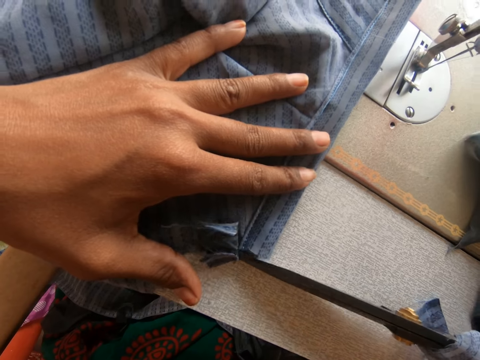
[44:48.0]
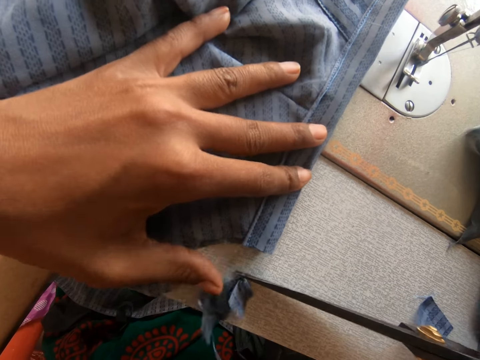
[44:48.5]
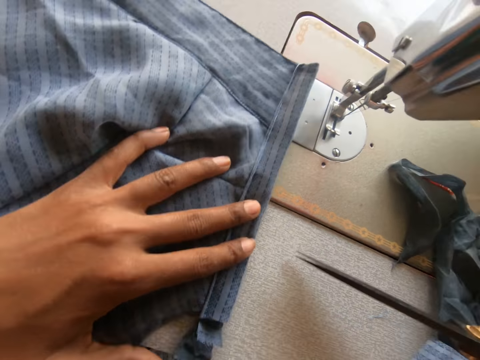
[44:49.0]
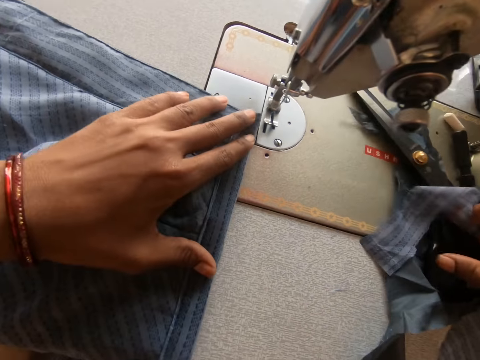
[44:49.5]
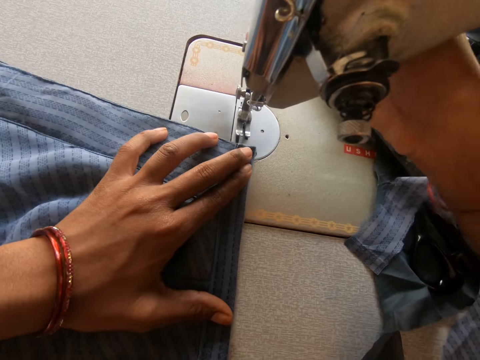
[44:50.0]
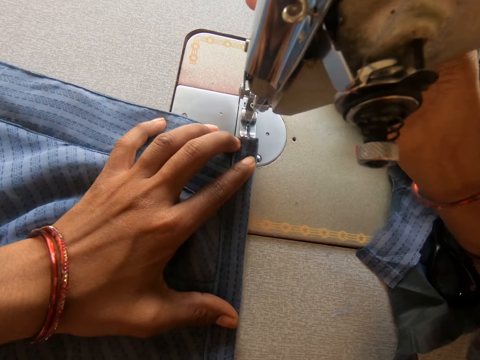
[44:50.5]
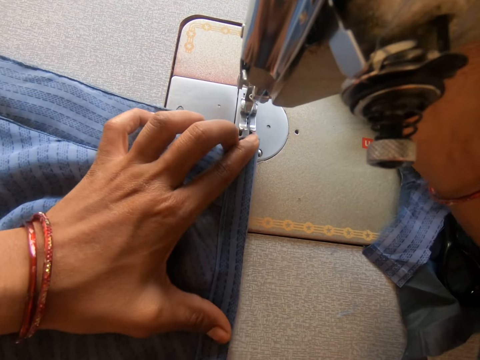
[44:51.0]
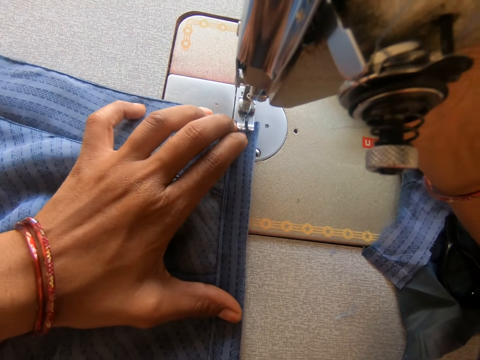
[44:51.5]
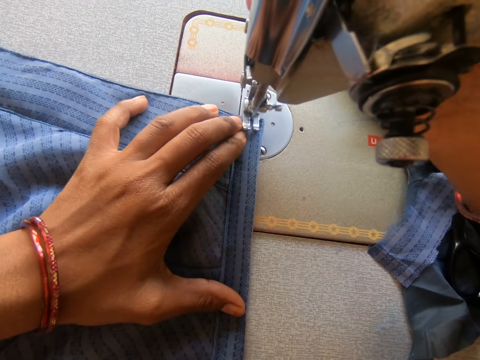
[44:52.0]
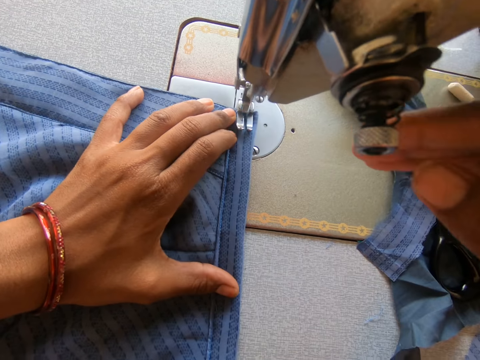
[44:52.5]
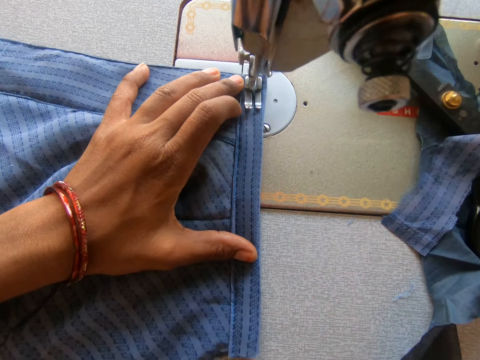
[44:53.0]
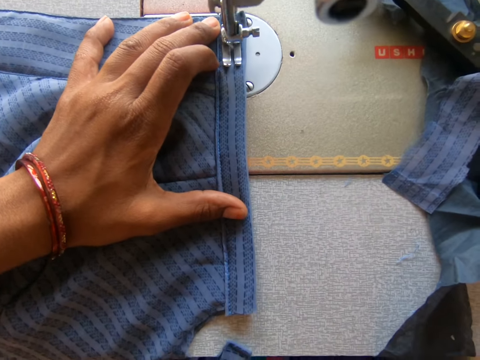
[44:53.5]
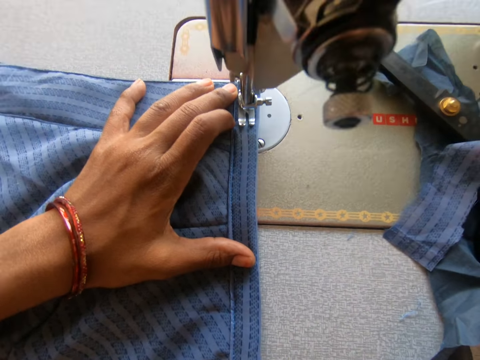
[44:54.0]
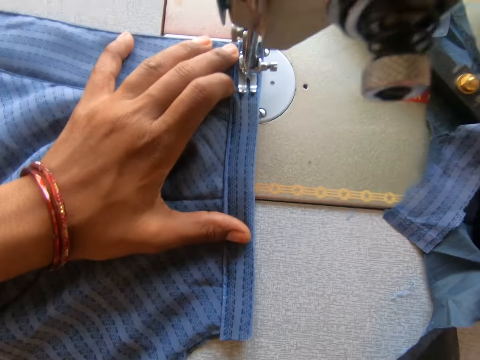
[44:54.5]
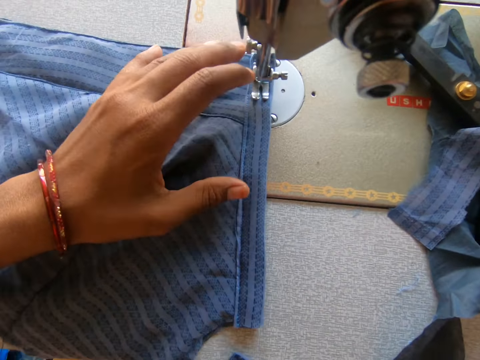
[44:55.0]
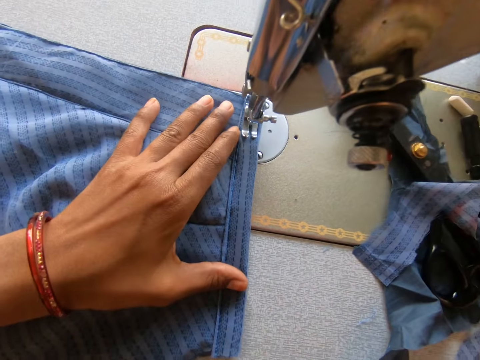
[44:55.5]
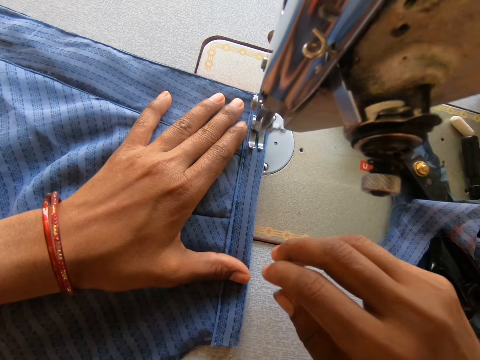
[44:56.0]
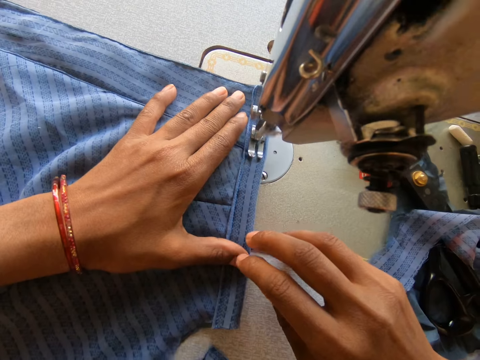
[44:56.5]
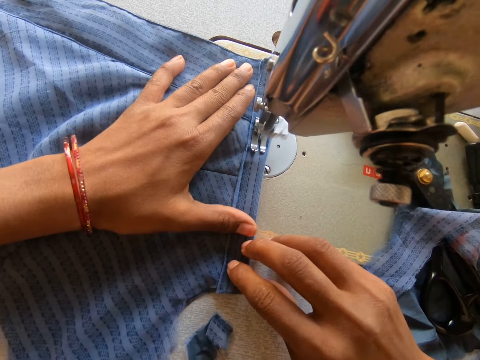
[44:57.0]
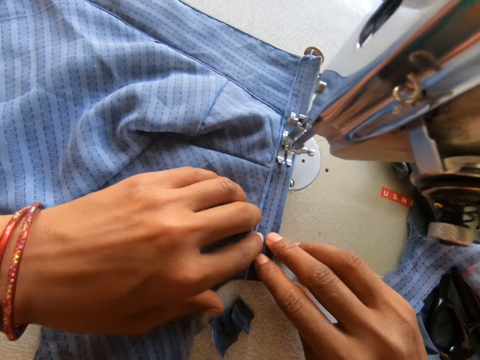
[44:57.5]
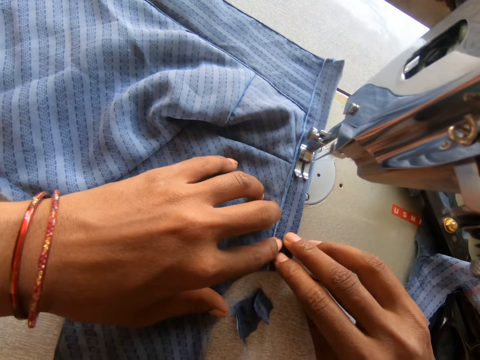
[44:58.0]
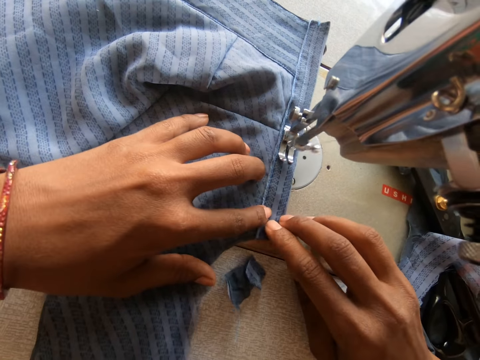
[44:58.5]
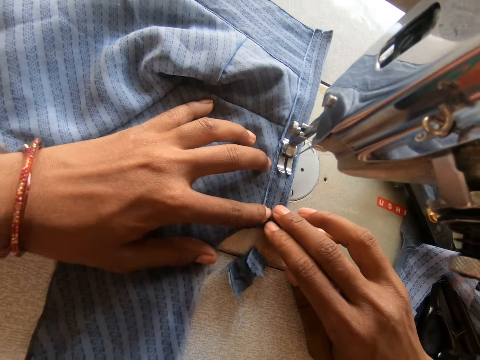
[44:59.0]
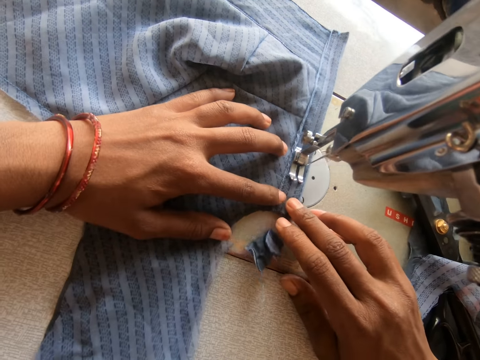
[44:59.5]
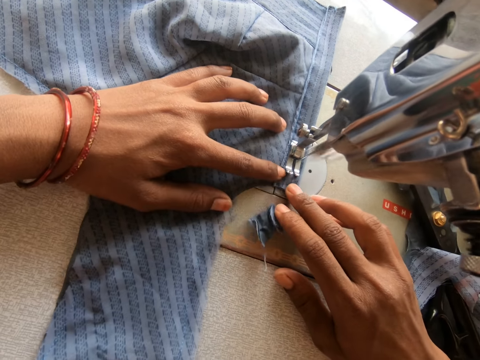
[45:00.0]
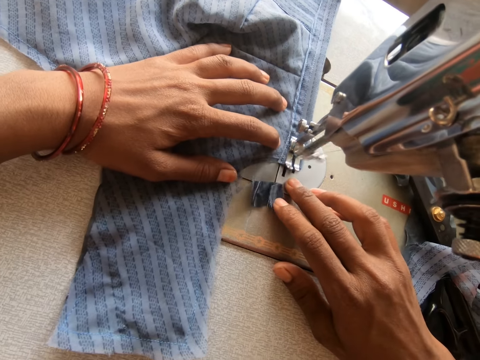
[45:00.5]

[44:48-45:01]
The camera wearer puts a pair of scissors on the sewing machine. They raise a presser foot. They lower the presser foot. They sew a garment.

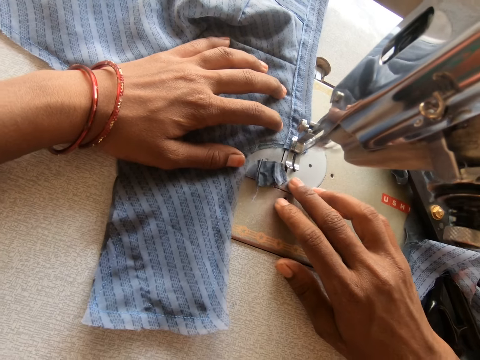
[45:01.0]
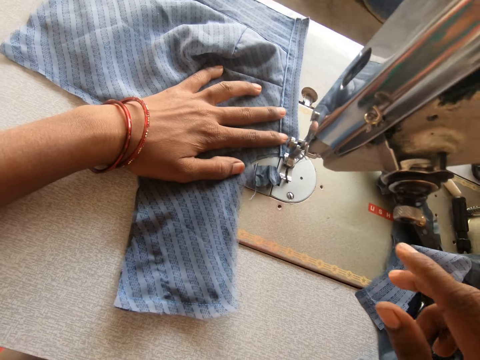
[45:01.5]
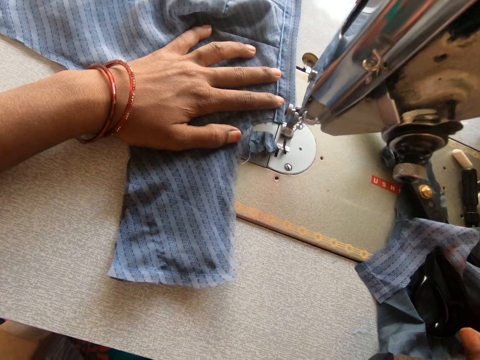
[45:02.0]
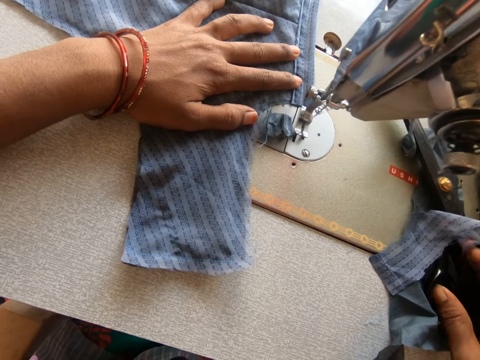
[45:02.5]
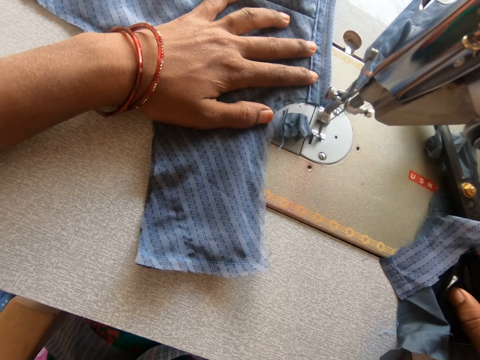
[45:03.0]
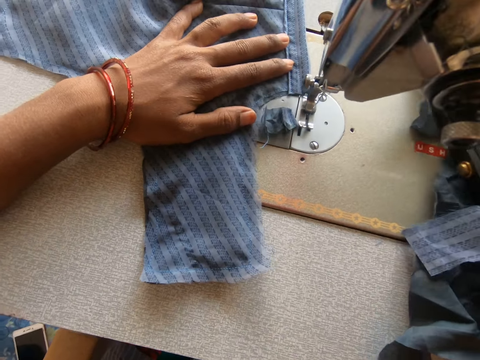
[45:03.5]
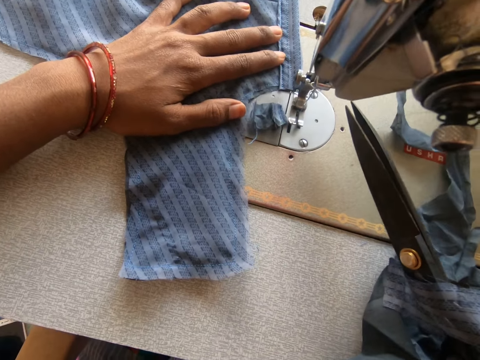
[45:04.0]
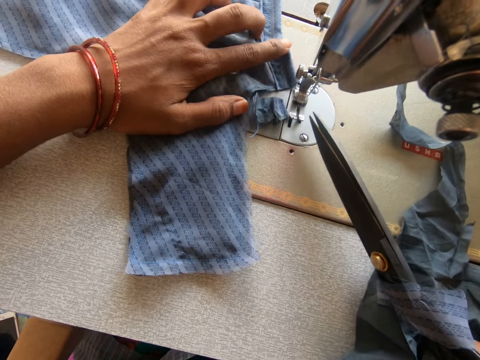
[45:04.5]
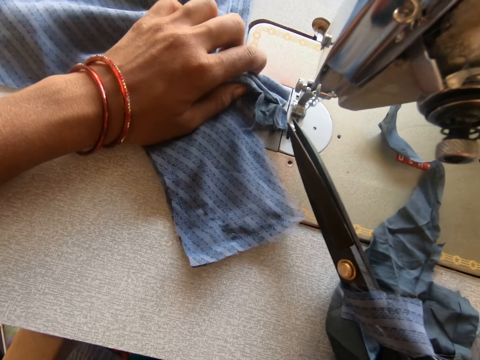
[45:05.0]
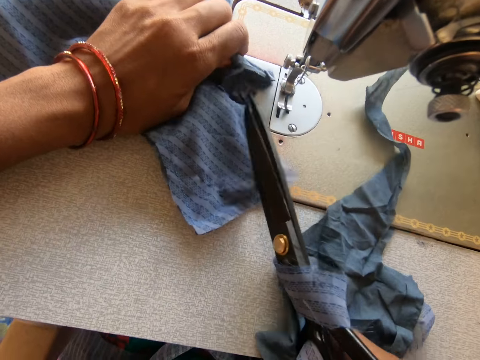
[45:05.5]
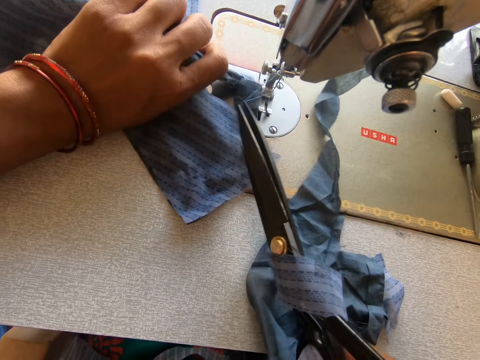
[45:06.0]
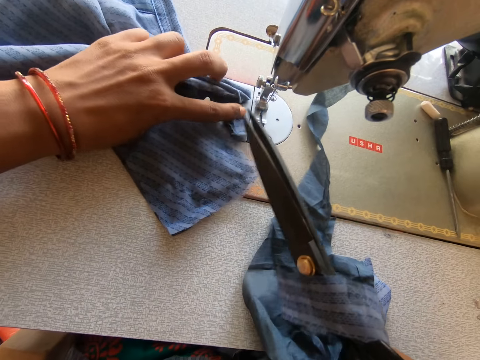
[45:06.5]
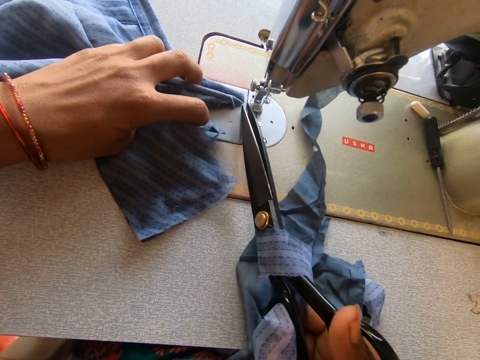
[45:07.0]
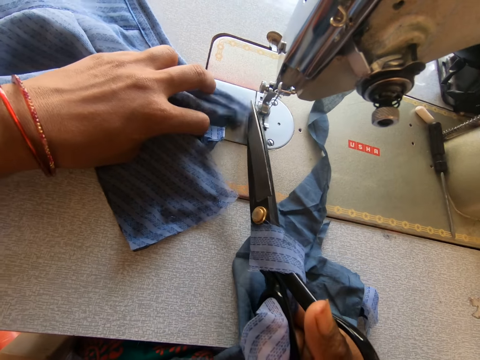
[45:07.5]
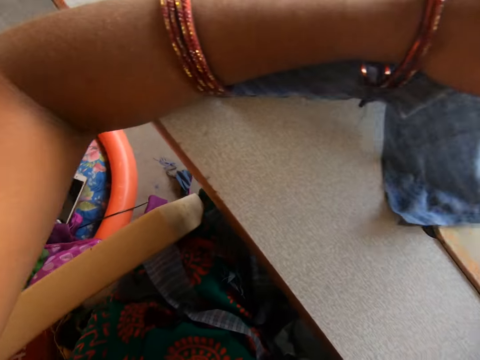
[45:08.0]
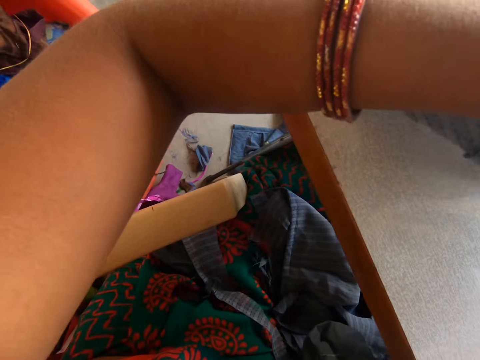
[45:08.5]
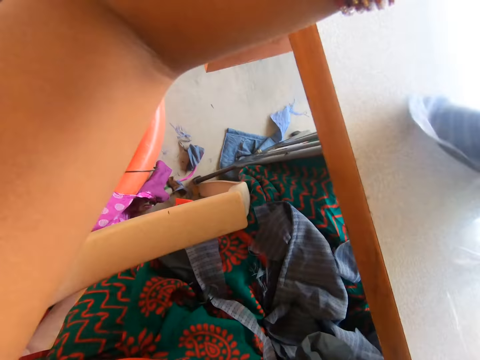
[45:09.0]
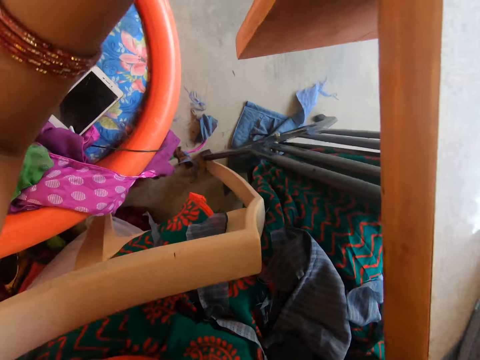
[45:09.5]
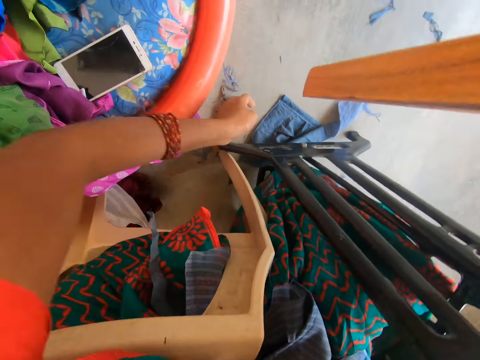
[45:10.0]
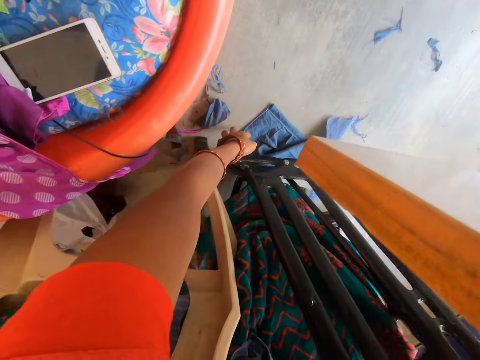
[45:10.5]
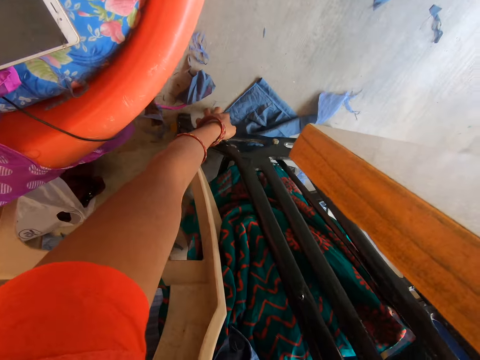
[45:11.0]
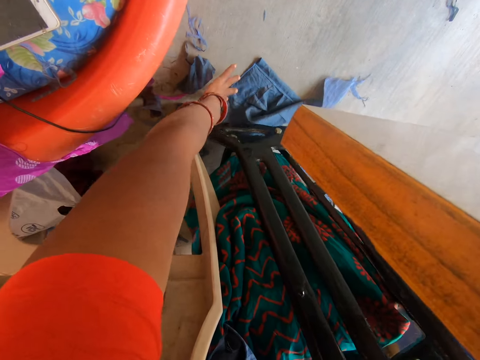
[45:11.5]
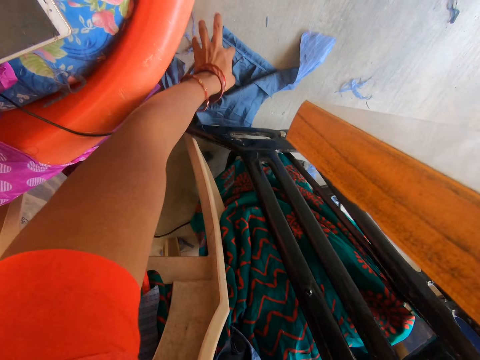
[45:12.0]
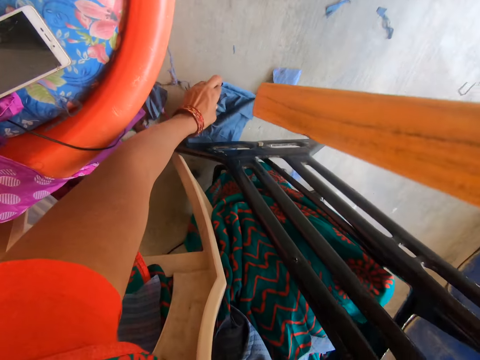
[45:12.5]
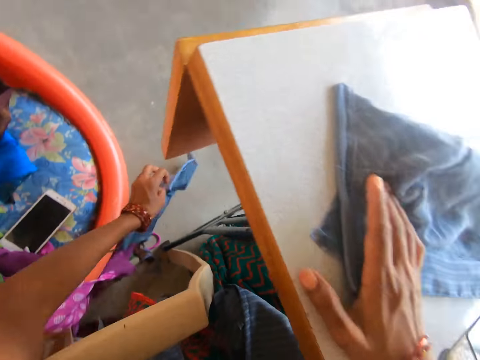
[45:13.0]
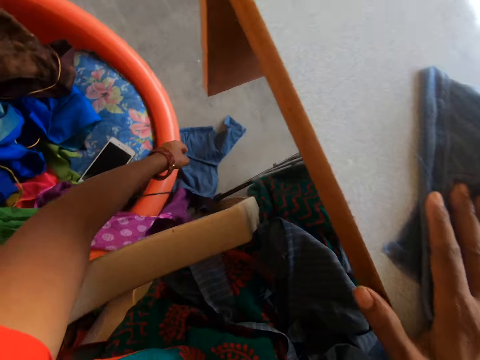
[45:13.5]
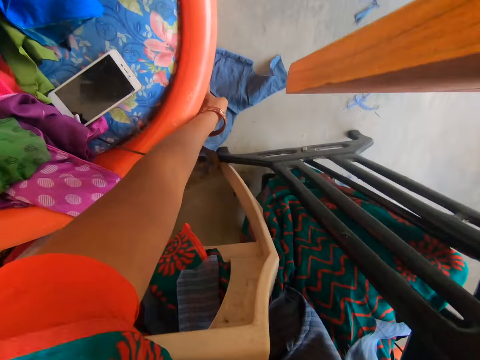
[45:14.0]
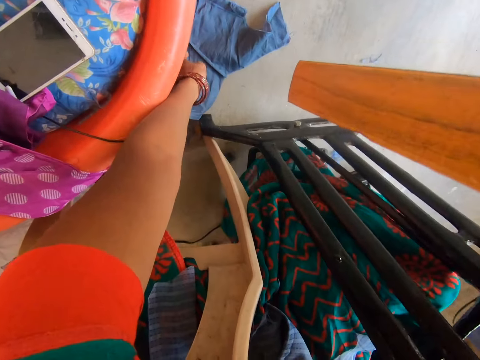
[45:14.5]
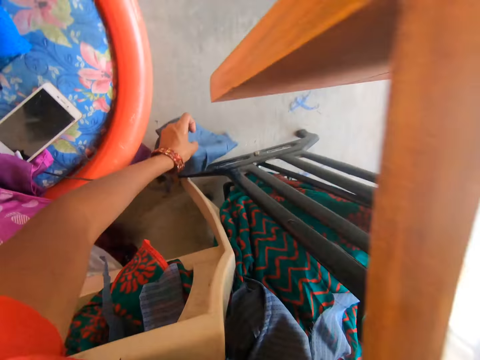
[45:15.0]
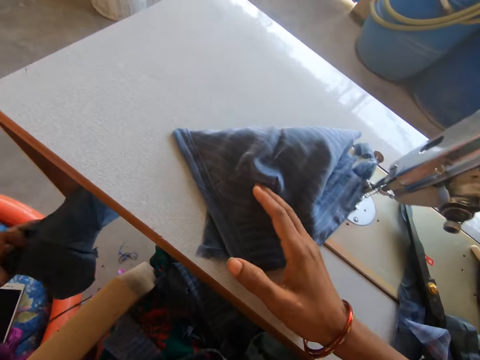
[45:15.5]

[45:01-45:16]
The camera wearer takes a pair of scissors. They fold a garment. They cut a thread on the garment. They pick up the garment on the floor.
